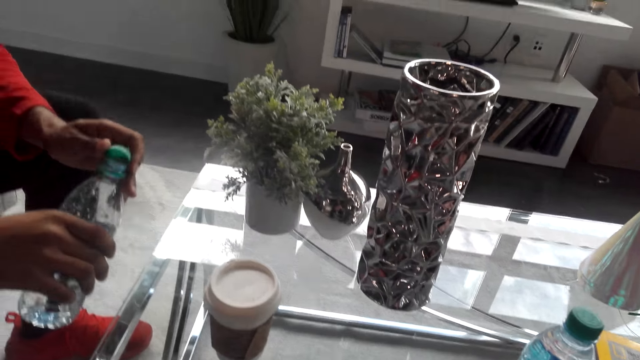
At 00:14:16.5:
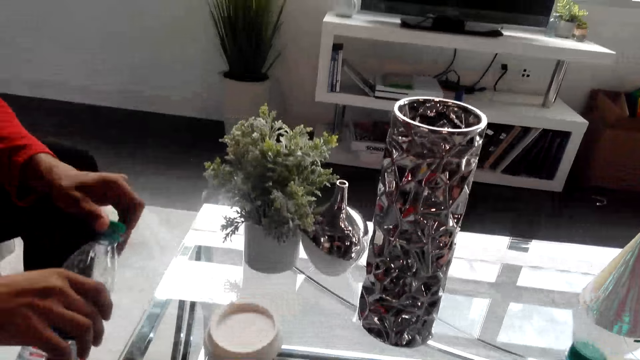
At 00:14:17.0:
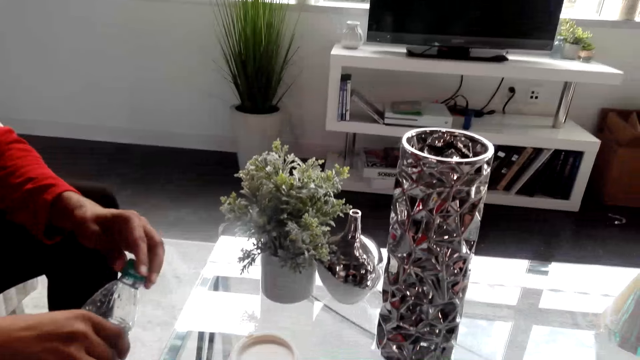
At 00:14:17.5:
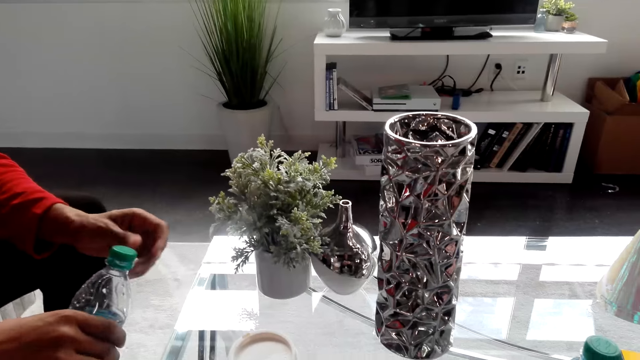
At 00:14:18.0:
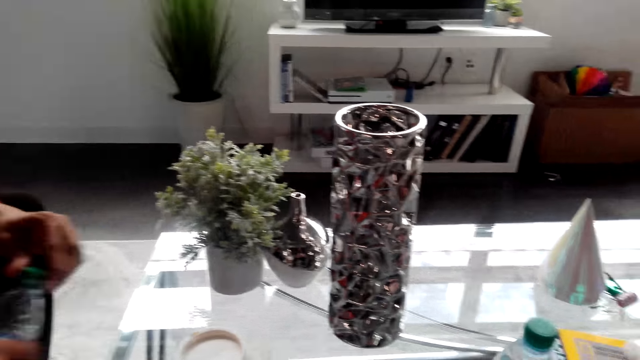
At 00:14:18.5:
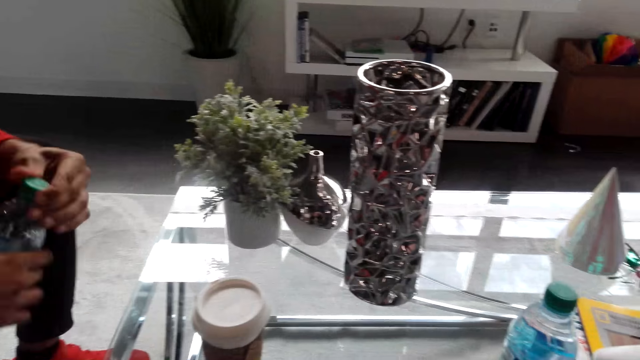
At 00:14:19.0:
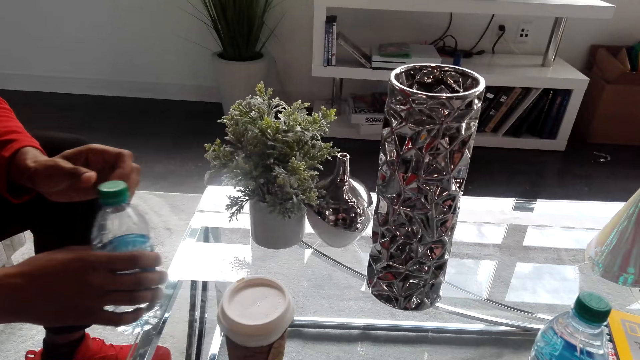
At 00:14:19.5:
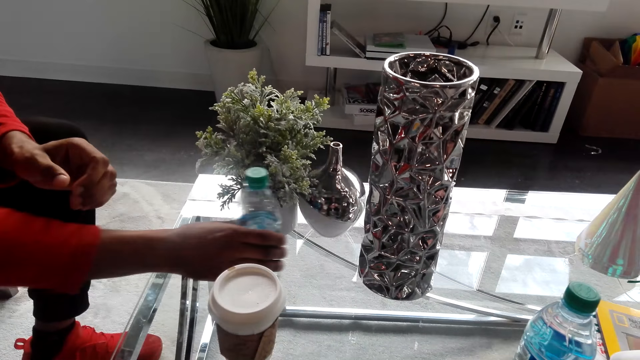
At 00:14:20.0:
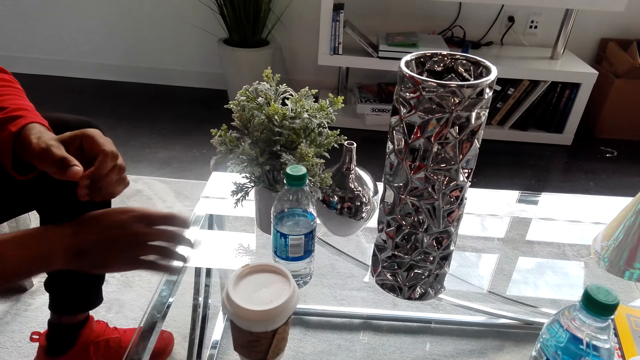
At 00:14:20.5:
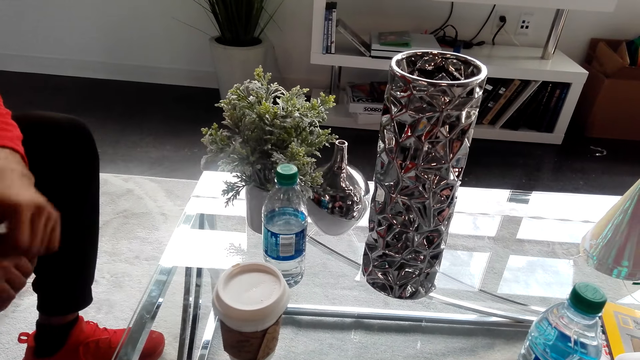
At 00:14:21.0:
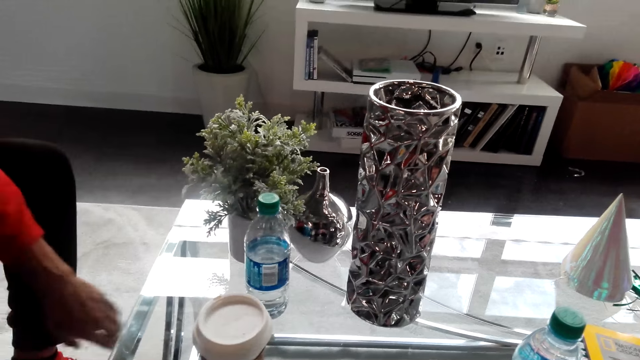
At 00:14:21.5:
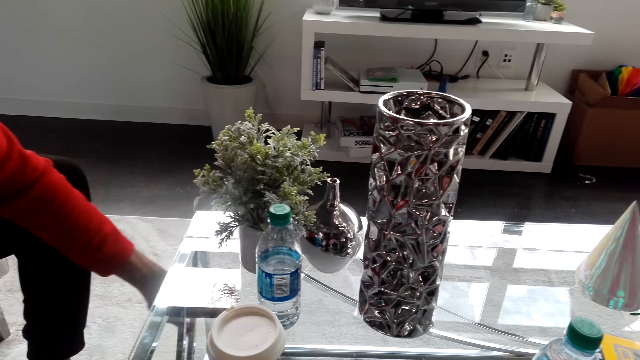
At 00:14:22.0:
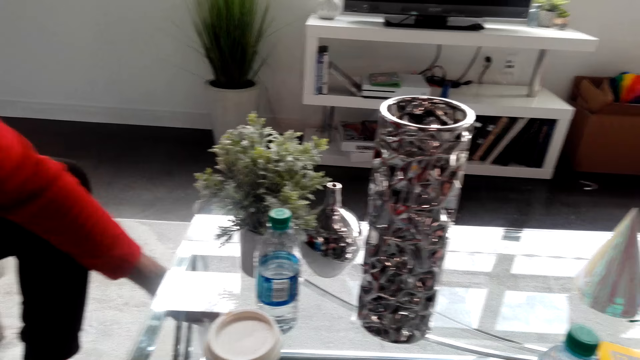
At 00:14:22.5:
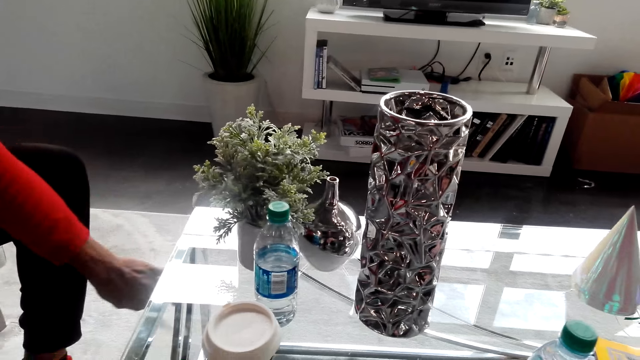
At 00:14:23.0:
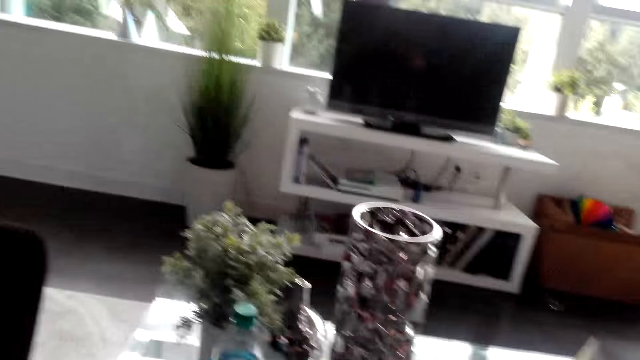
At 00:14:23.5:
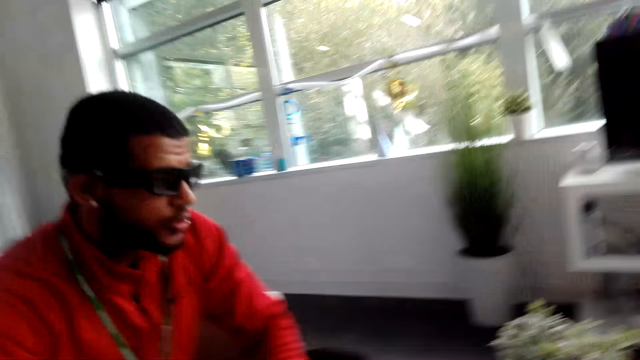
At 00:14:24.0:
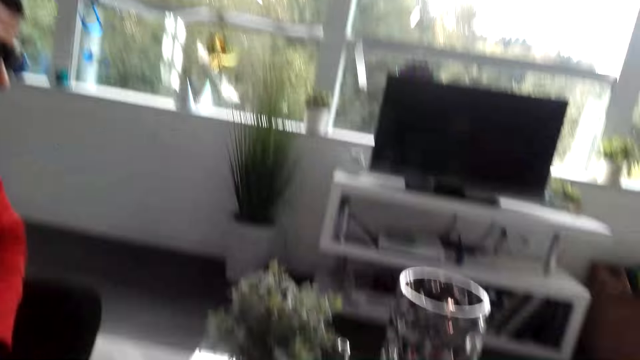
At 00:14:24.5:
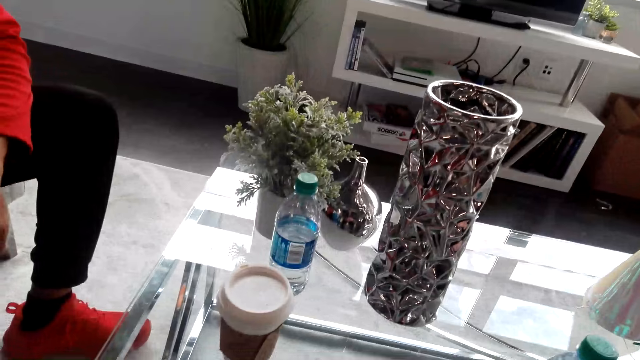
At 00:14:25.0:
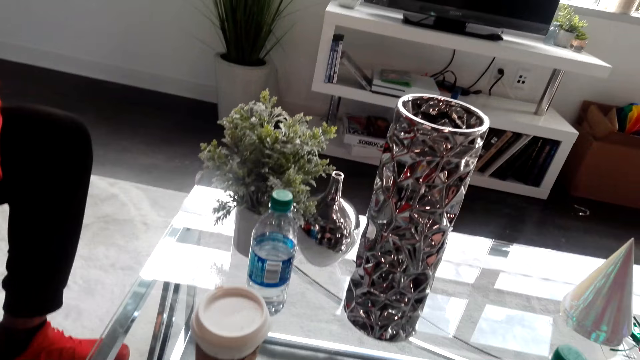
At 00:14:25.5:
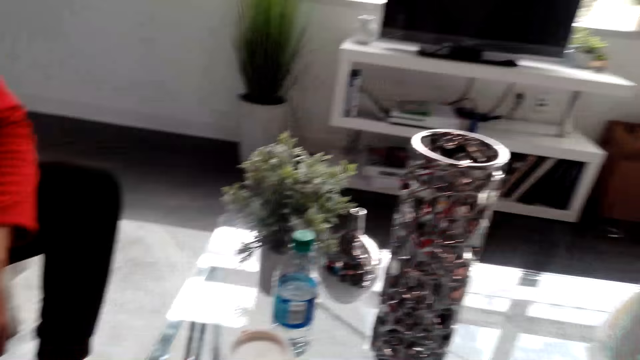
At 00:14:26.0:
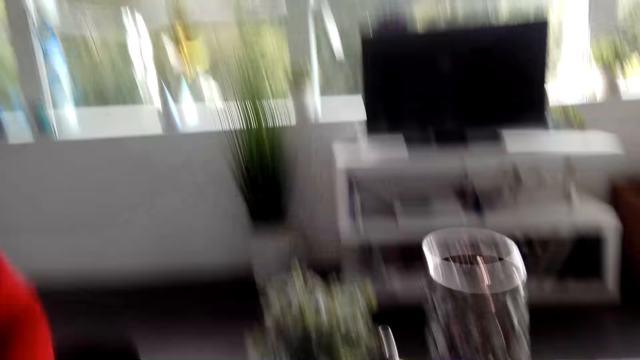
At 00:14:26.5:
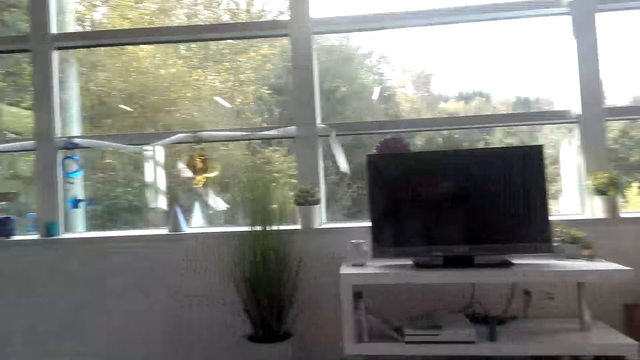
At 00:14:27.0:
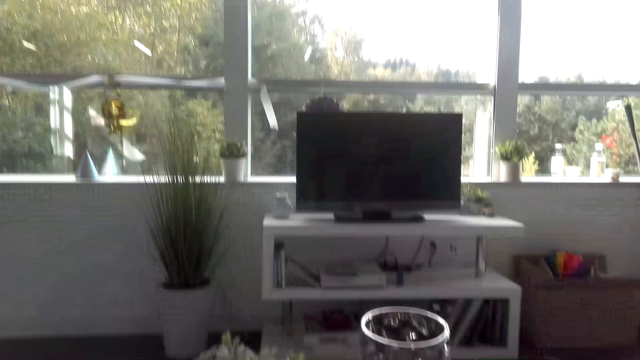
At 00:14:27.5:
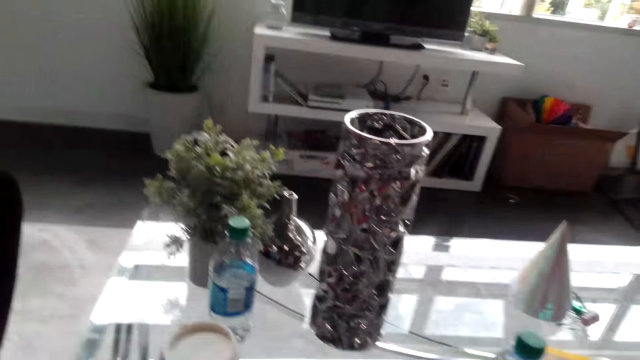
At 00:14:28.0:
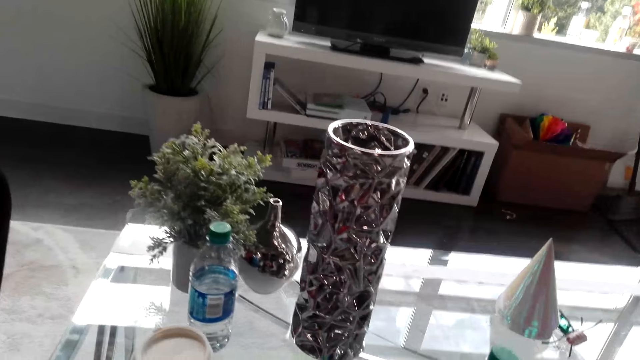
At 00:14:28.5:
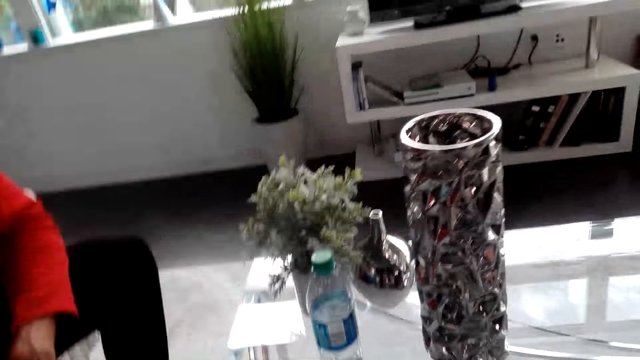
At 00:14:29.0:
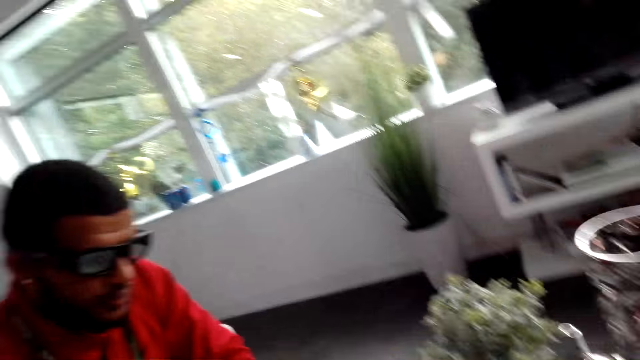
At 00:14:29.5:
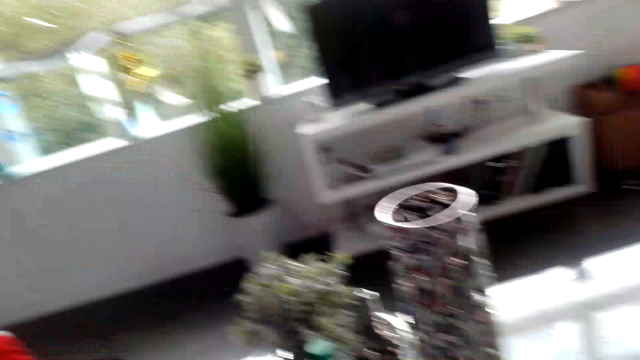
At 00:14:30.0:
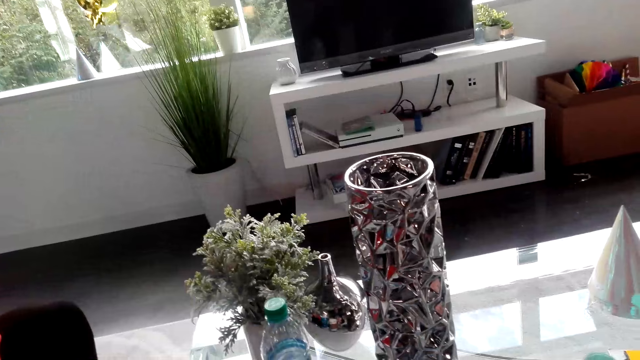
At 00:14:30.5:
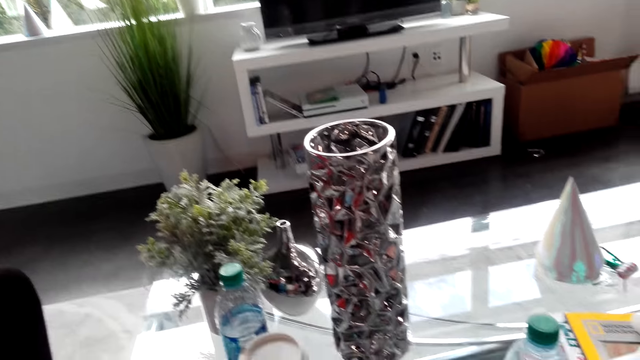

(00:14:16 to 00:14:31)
A man closes the water bottle cap. The man puts the water bottle on the table. The man grabs something under the coffee table. The camera wearer dialogues with the man. They gaze at the coffee table, look outside the window, and gaze at the coffee table.

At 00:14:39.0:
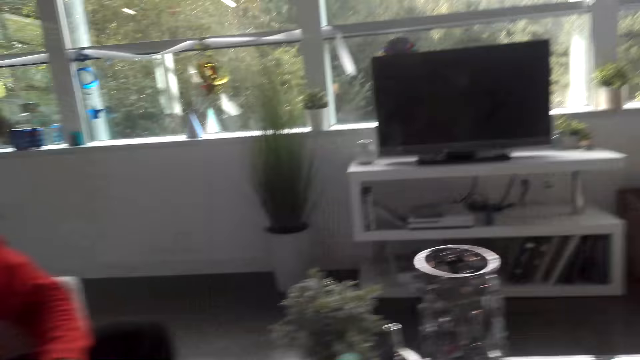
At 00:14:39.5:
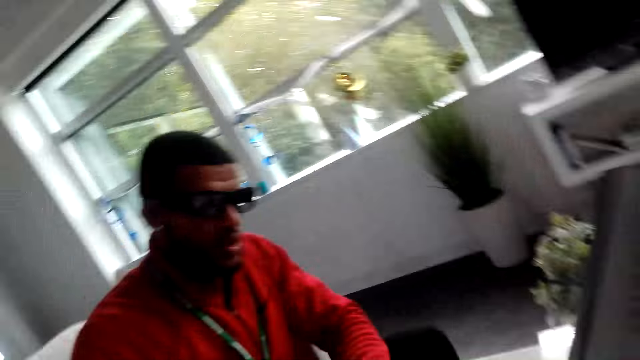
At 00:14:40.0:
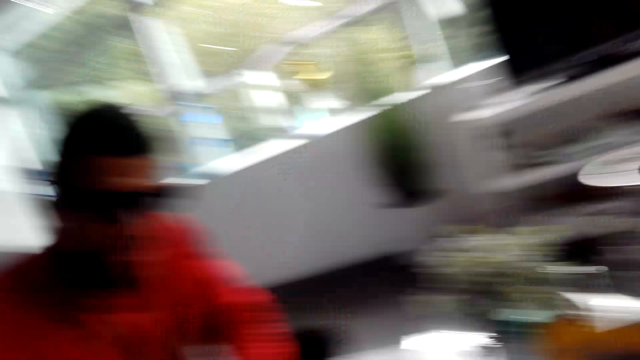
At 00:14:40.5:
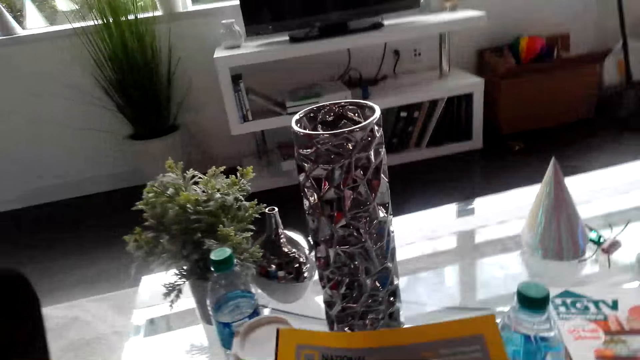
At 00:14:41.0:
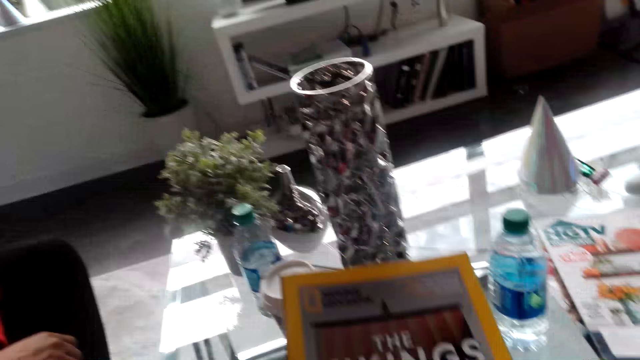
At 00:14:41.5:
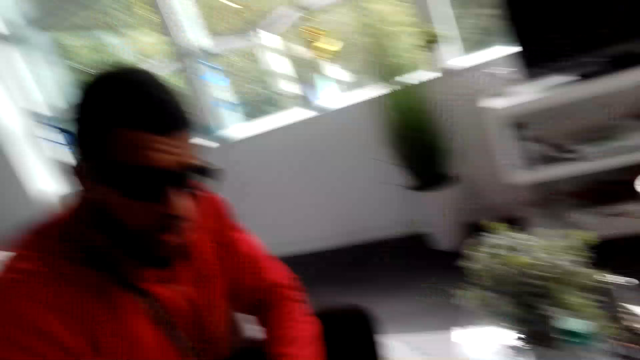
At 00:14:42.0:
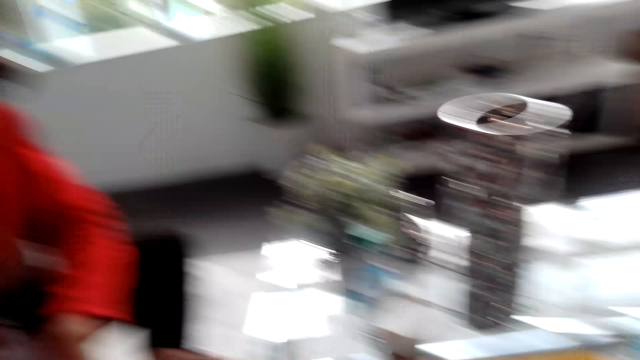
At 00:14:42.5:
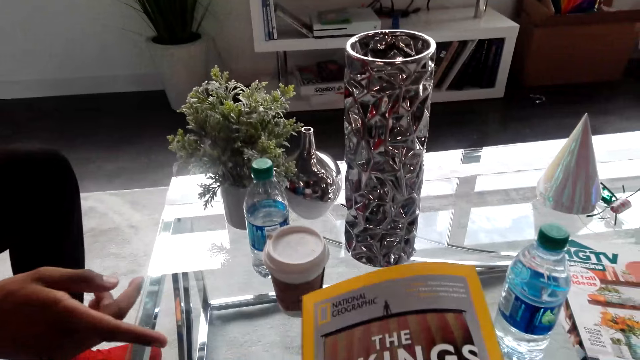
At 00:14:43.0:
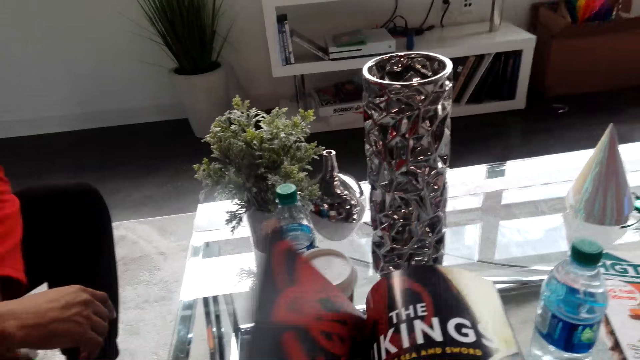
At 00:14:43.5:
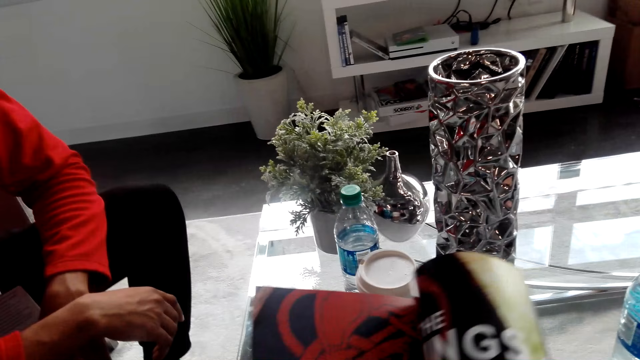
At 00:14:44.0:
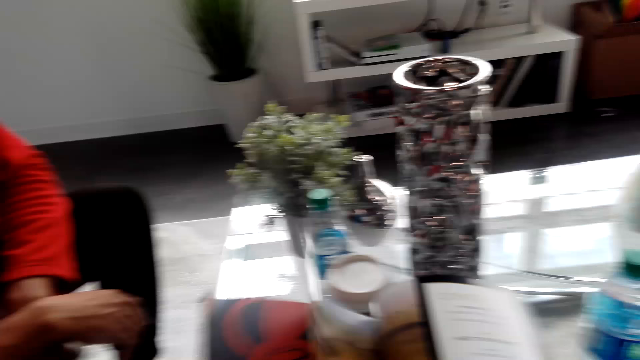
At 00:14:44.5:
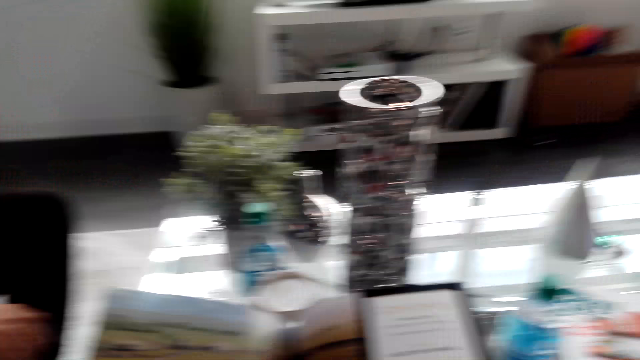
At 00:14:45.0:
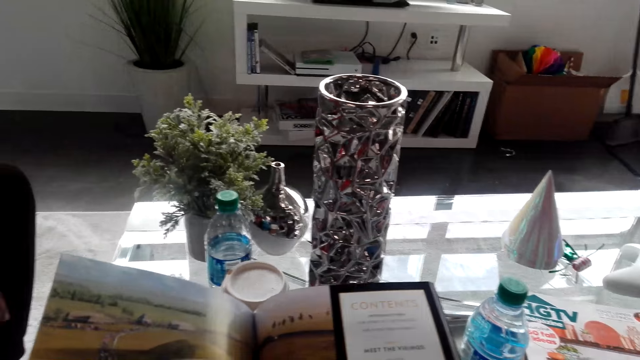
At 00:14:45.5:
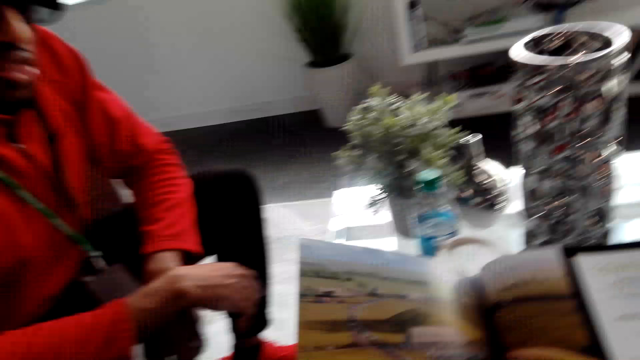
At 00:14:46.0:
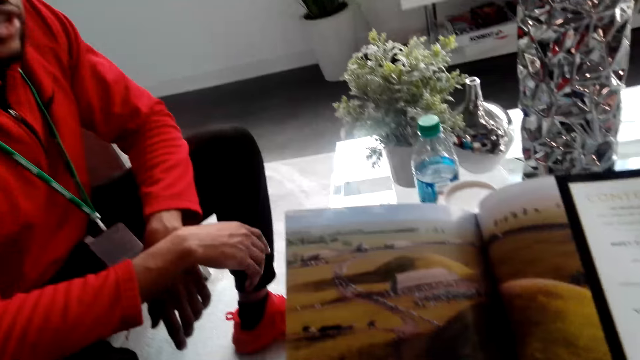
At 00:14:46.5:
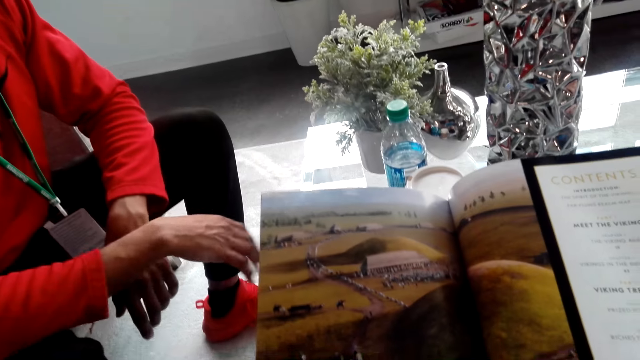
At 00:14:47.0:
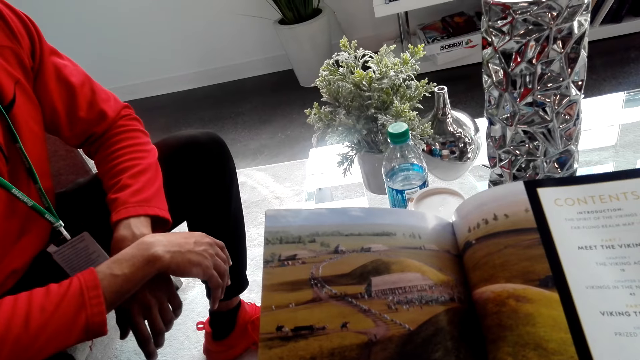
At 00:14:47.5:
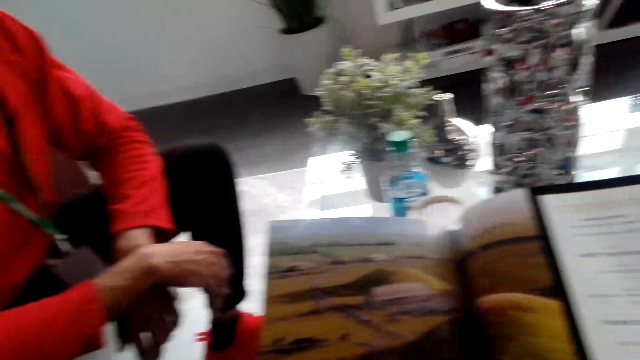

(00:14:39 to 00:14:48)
The camera wearer picks up the book or magazine on the table. They dialogue with a man. They dialogue with the man again. They hold magazines. They hold magazines again. They turn the book pages. They hold the magazine. They dialogue with the man.
